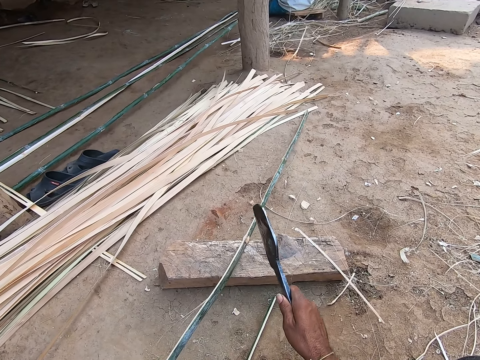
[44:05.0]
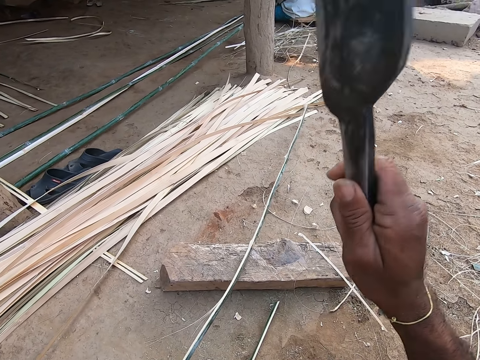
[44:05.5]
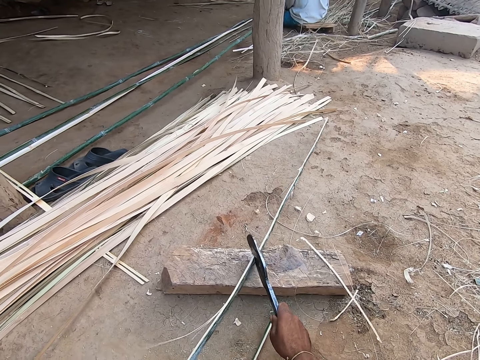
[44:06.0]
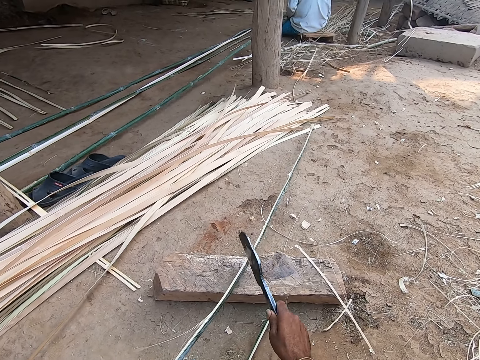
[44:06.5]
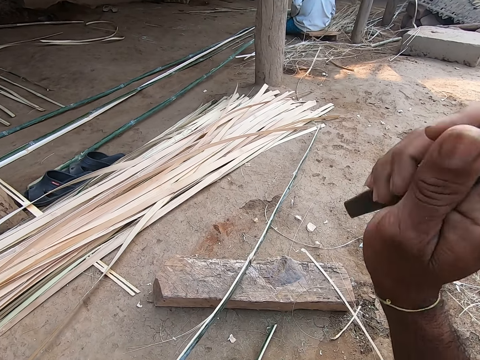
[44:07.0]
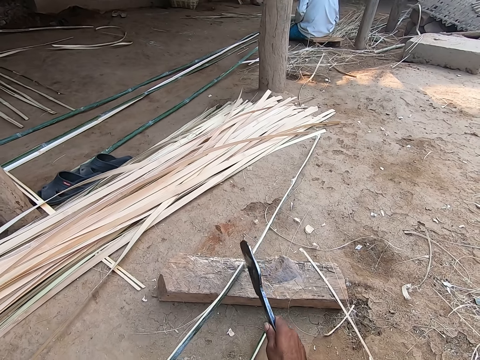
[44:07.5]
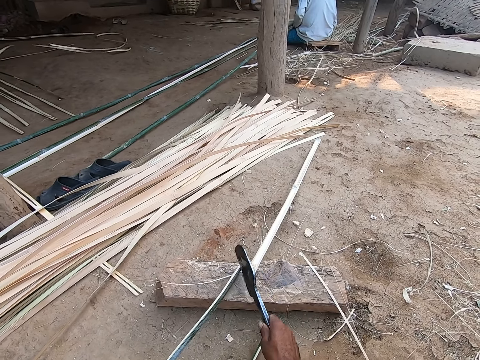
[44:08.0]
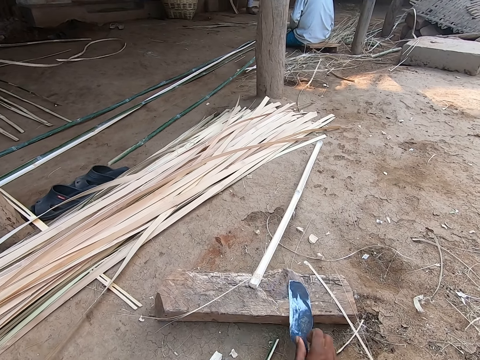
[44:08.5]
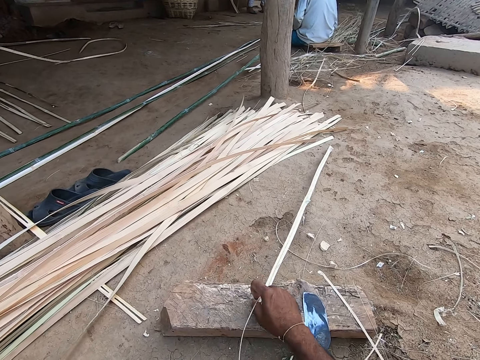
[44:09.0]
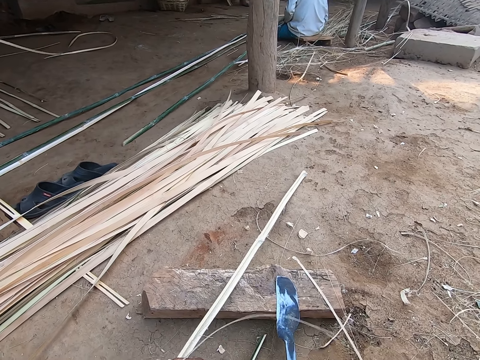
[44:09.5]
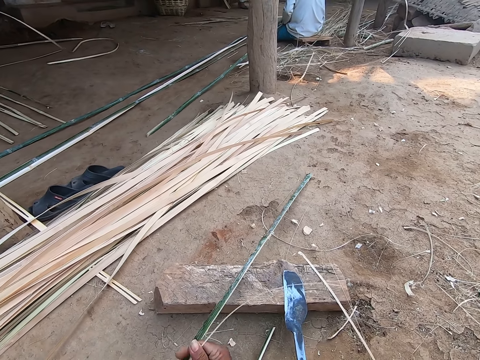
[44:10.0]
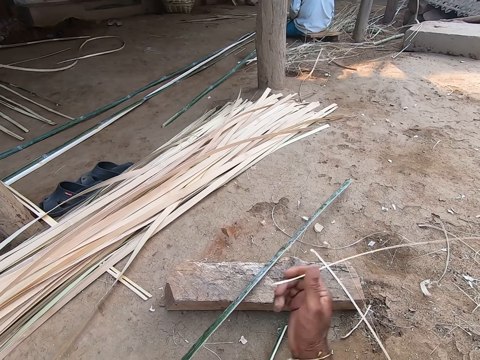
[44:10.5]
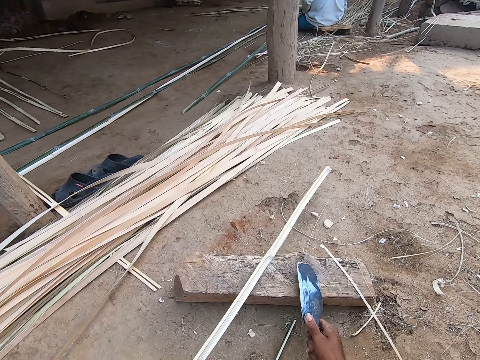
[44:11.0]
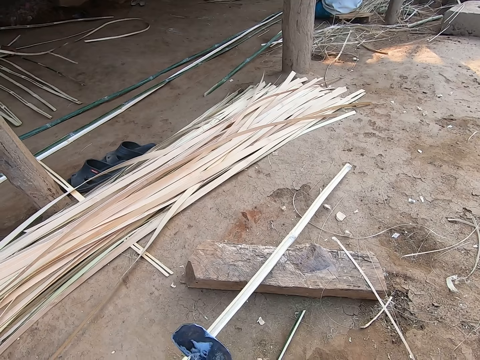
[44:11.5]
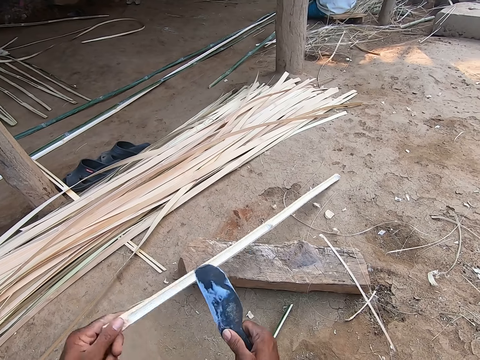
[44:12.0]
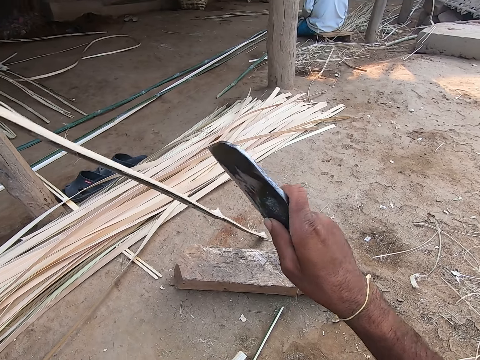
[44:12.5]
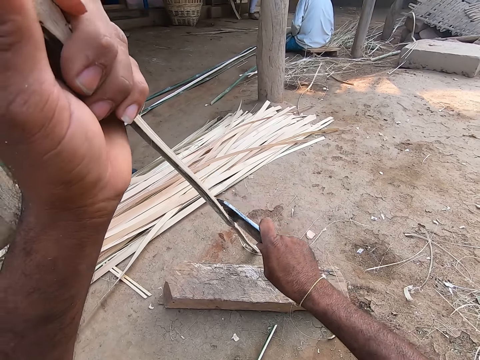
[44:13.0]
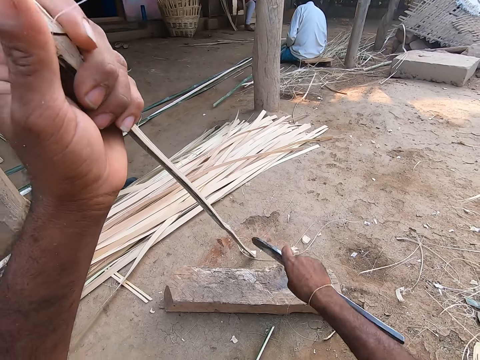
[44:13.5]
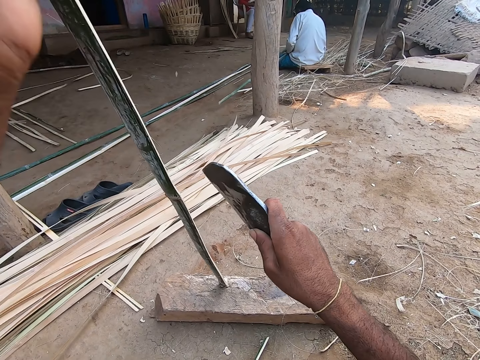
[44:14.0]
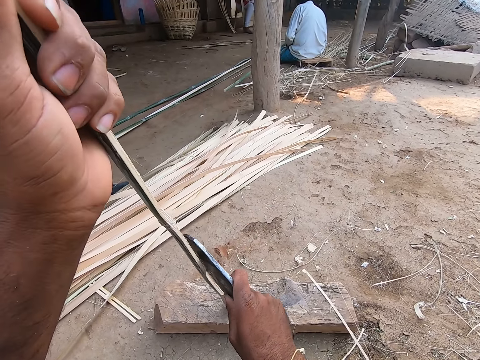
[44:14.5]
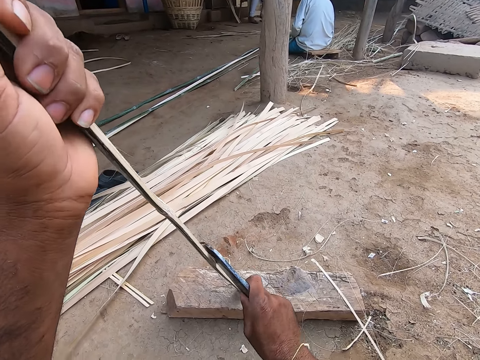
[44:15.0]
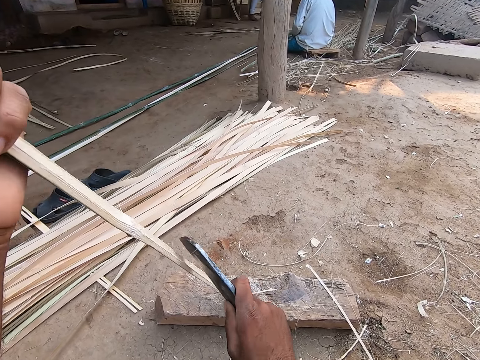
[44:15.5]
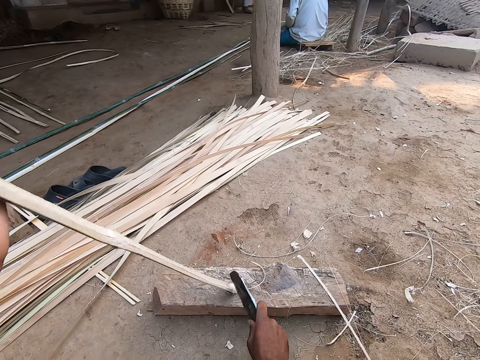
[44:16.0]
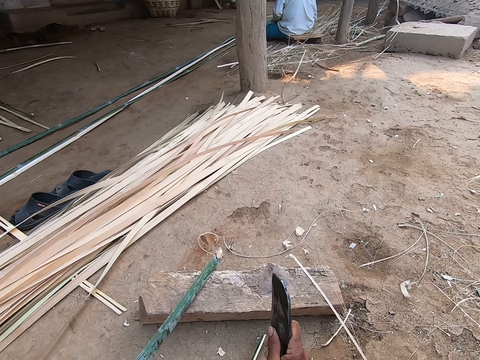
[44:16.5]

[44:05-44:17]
The camera wearer cuts the bamboo slat or reed on the wood log on the ground with the blade in his right hand. He drops the bamboo slat in his left hand on the ground and drops the blade in his right hand on the wood log on the ground. He picks a bamboo slat from the ground with his right hand. He passes the bamboo slat in his right hand to his left hand. He converses with a woman. He cuts the reed. He scrapes nodes from the bamboo slat in his left hand with the blade in his right hand.

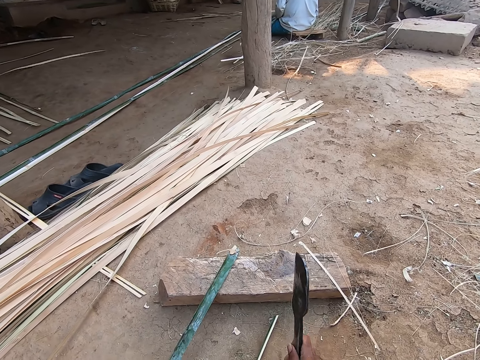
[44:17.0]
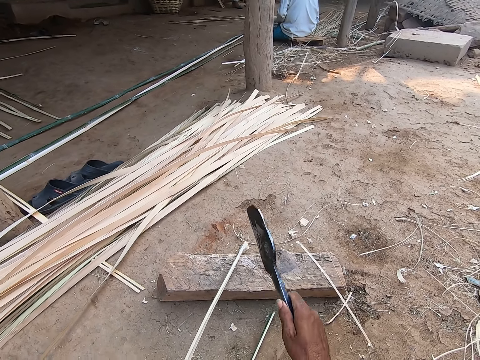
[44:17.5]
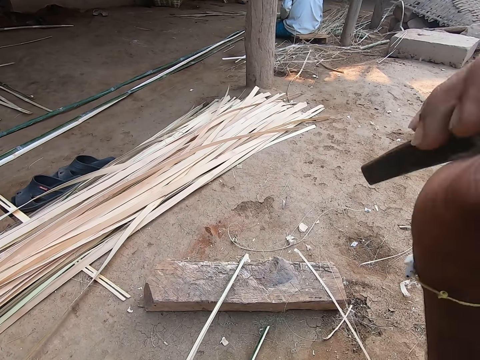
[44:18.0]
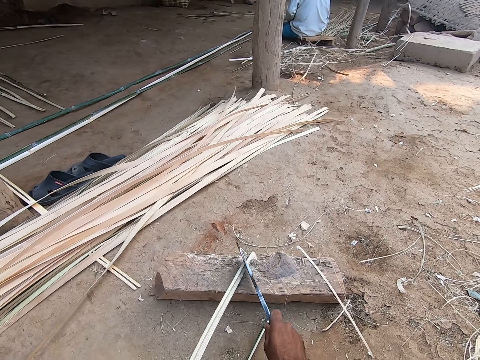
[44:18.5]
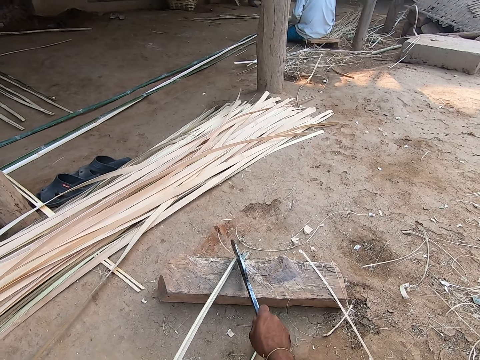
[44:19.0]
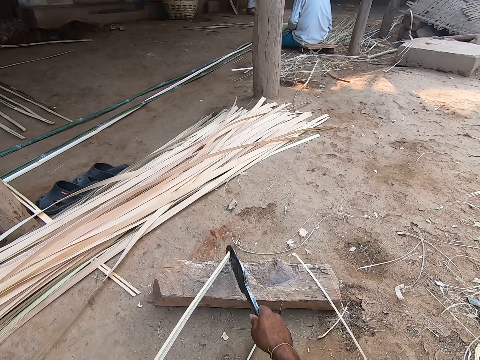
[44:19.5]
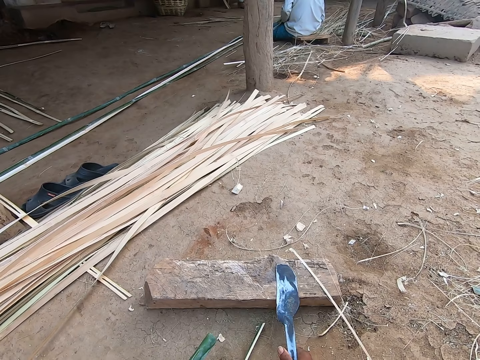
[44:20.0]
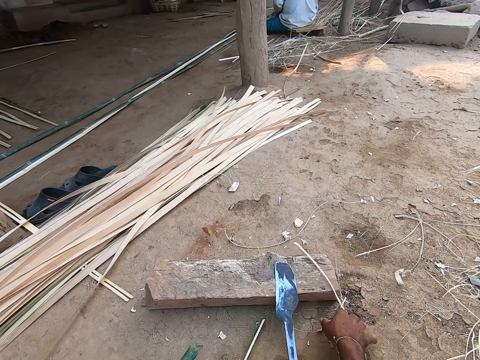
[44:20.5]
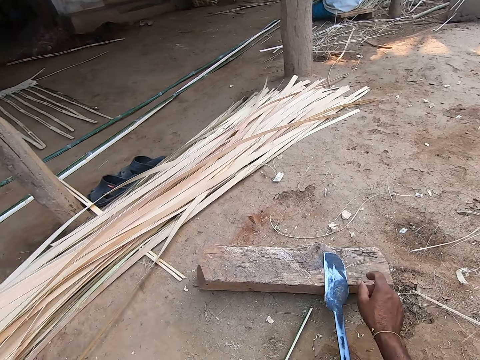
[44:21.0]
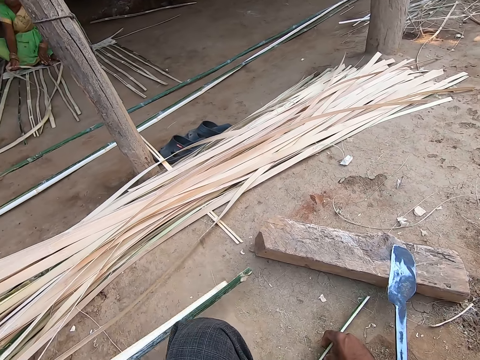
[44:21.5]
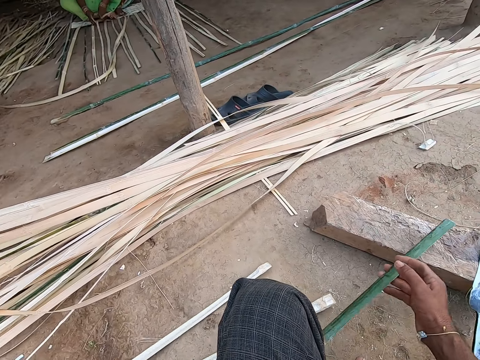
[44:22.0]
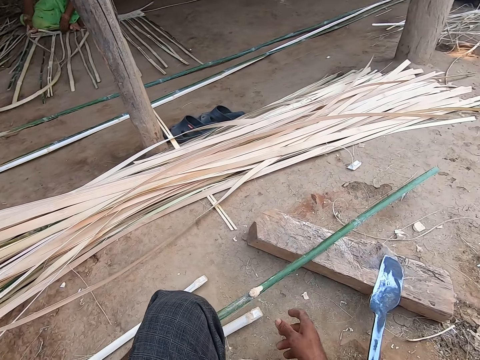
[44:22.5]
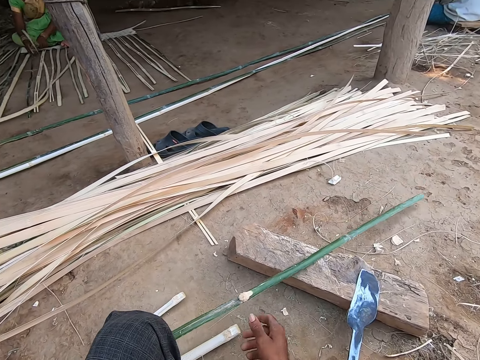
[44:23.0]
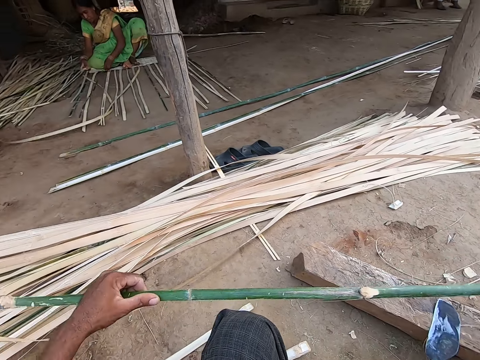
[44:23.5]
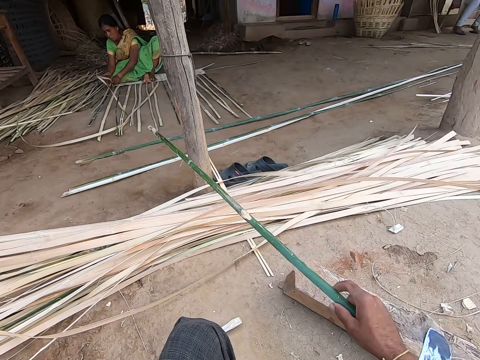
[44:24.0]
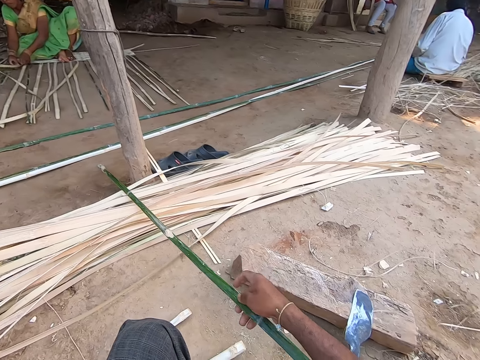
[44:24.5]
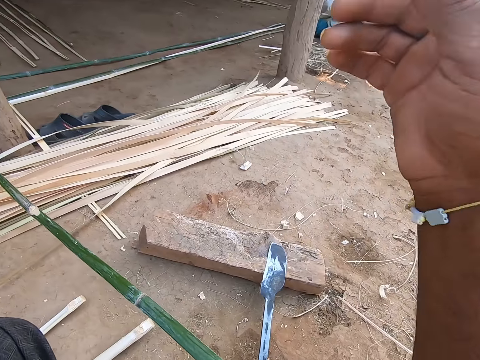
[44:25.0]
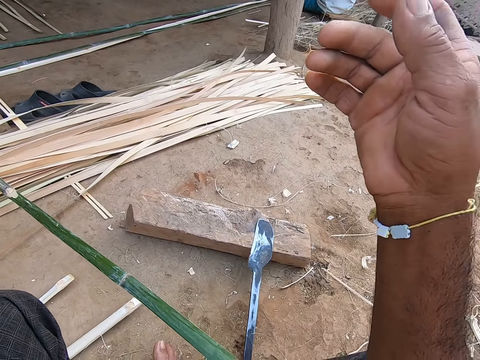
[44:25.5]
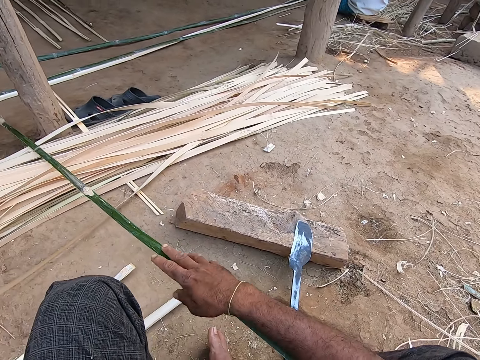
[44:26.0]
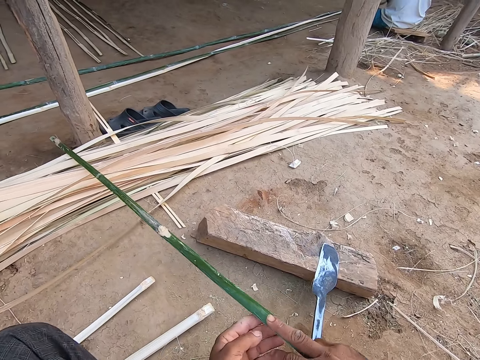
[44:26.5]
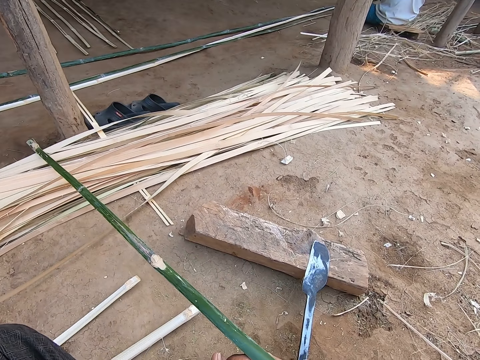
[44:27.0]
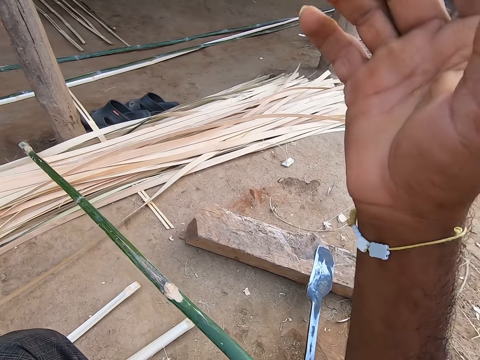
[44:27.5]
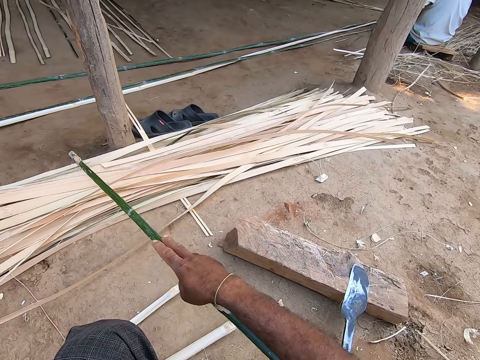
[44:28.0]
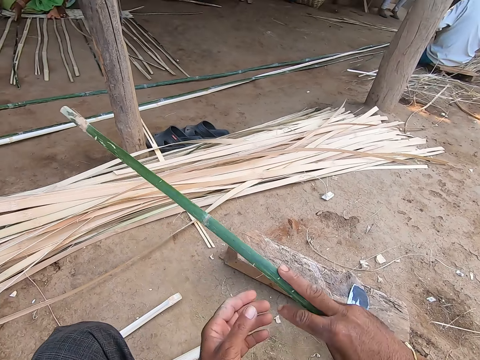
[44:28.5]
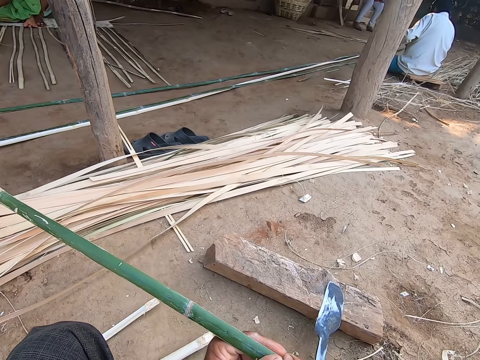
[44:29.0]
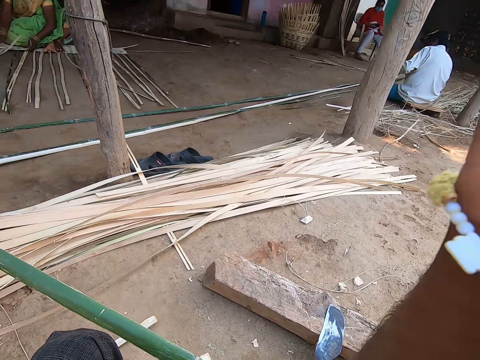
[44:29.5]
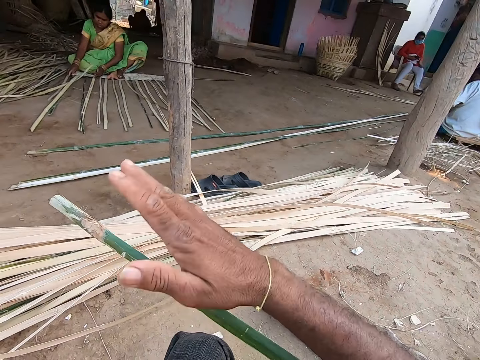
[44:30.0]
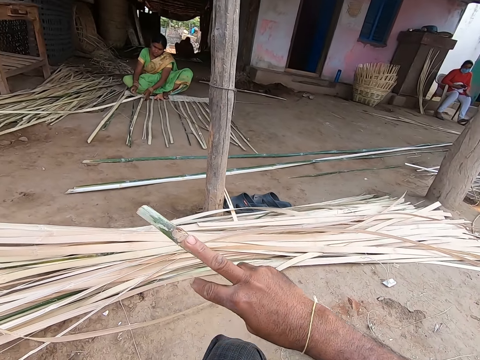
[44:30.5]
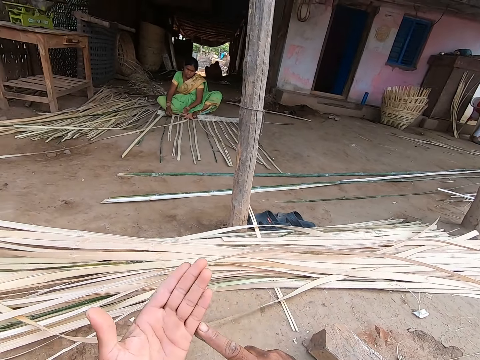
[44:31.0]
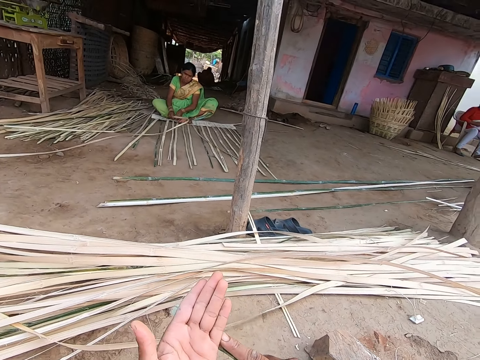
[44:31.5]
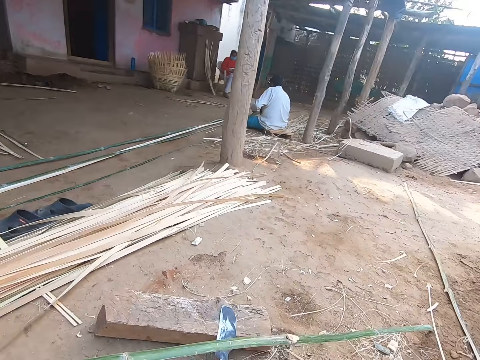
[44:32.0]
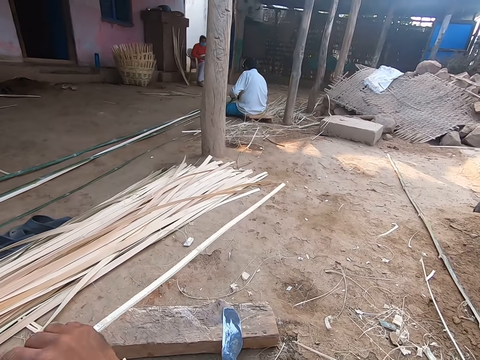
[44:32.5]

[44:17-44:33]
The camera wearer cuts the bamboo slat or reed on the wood log on the ground with the blade in his right hand. He drops the blade in his right hand on the wood log on the ground. He clears bamboo strands from the wood log on the ground with his right hand. He picks the bamboo slat on the ground with both hands. He places the reed on the ground. He holds the reed. He removes his right hand from the bamboo slat in his hands. He passes the bamboo slat in his left hand to his right hand. He drops the bamboo slat in his right hand on the other reeds on the ground. He adjusts a camera on his head with his right hand. He lifts his hand. He picks the bamboo slat from the ground with both hands. He lifts his hand. He holds the reed. He lifts his hand. He holds the reed.
